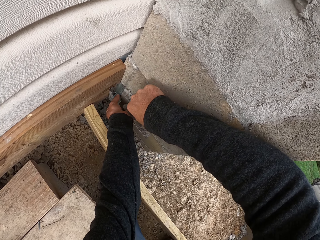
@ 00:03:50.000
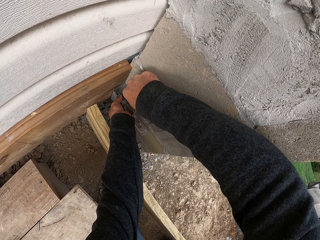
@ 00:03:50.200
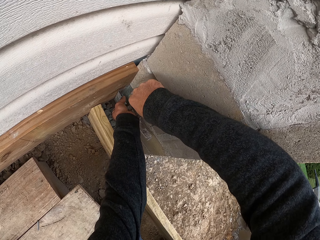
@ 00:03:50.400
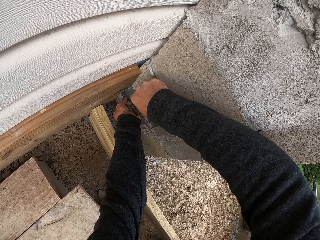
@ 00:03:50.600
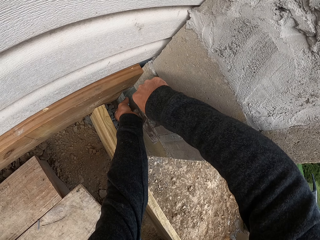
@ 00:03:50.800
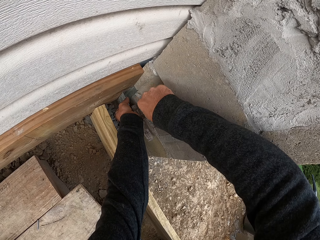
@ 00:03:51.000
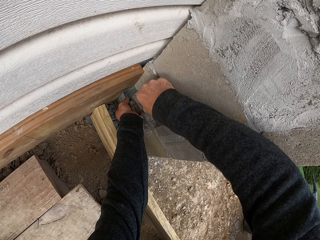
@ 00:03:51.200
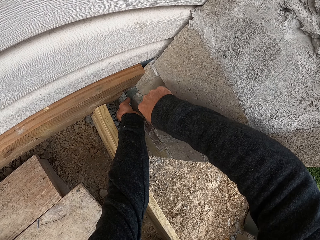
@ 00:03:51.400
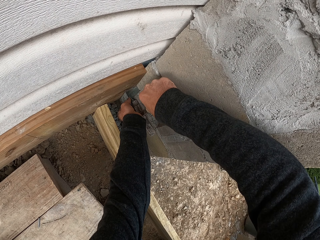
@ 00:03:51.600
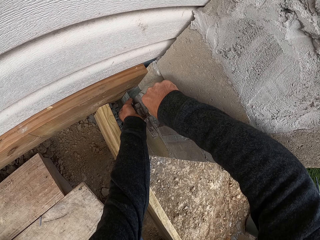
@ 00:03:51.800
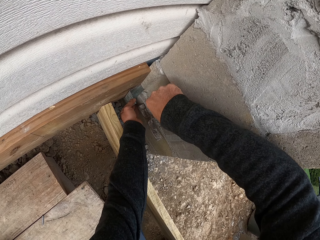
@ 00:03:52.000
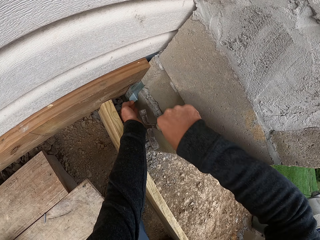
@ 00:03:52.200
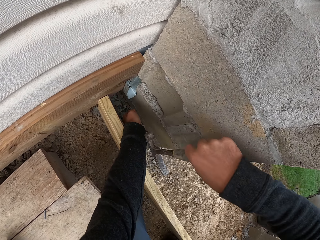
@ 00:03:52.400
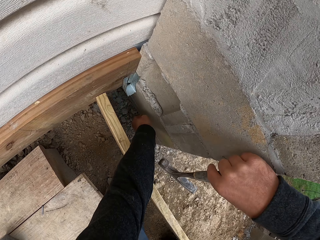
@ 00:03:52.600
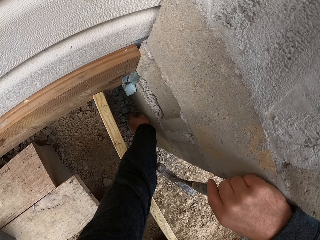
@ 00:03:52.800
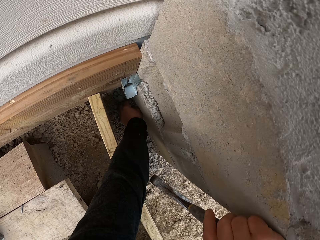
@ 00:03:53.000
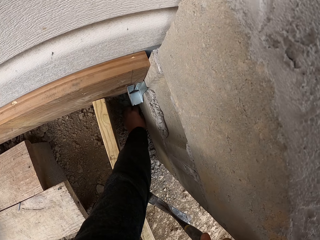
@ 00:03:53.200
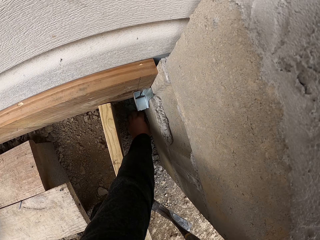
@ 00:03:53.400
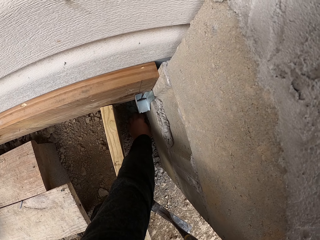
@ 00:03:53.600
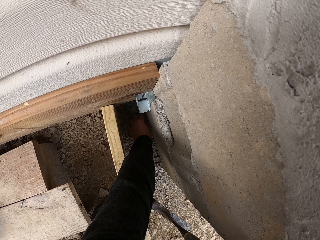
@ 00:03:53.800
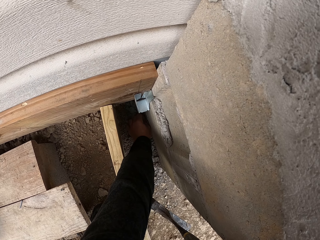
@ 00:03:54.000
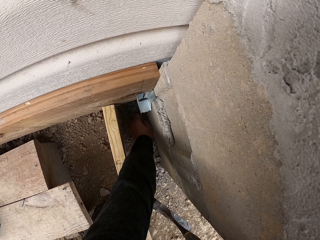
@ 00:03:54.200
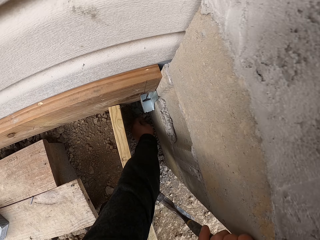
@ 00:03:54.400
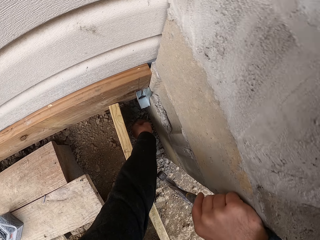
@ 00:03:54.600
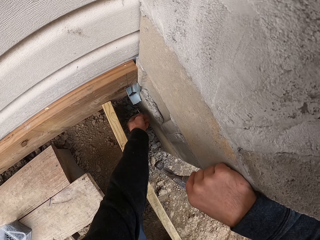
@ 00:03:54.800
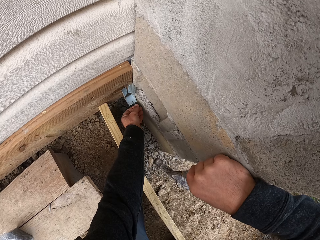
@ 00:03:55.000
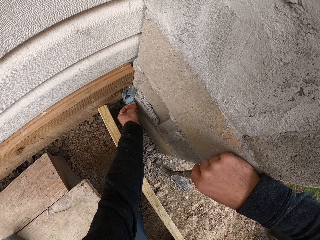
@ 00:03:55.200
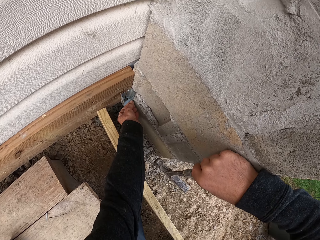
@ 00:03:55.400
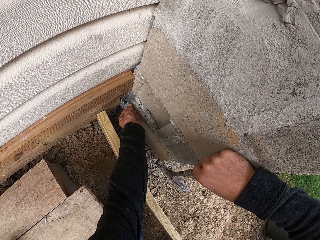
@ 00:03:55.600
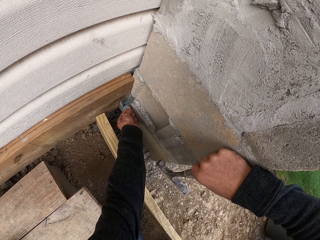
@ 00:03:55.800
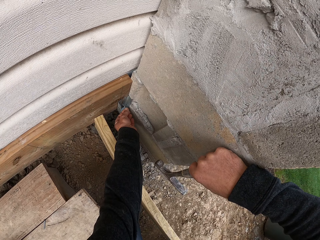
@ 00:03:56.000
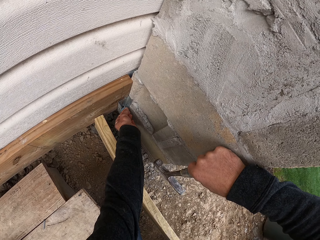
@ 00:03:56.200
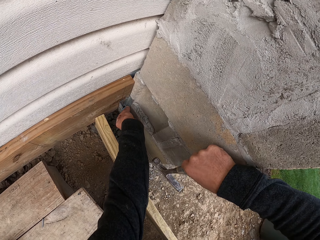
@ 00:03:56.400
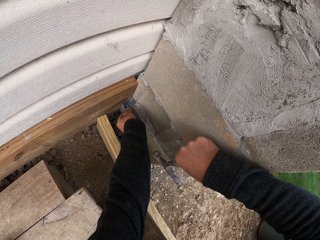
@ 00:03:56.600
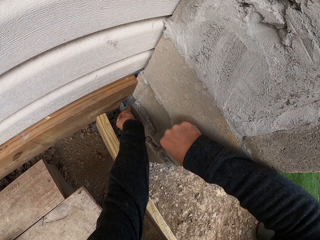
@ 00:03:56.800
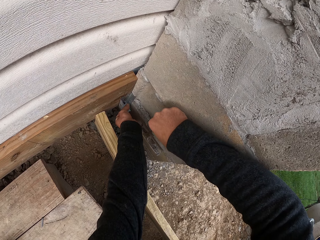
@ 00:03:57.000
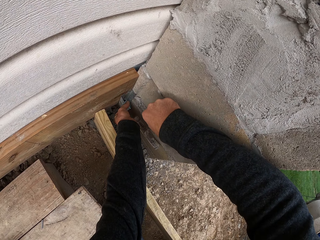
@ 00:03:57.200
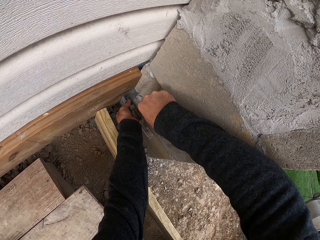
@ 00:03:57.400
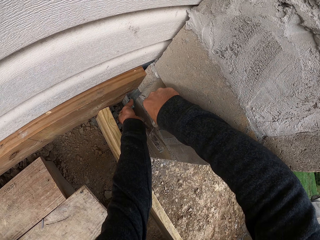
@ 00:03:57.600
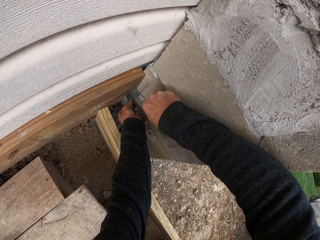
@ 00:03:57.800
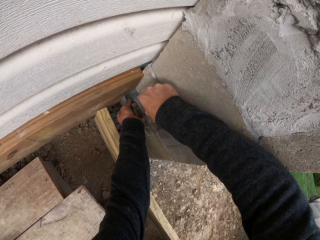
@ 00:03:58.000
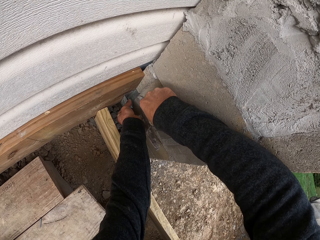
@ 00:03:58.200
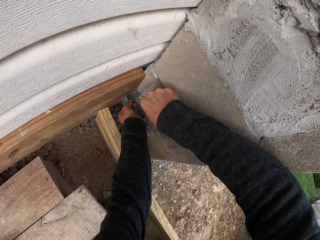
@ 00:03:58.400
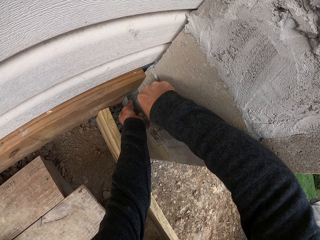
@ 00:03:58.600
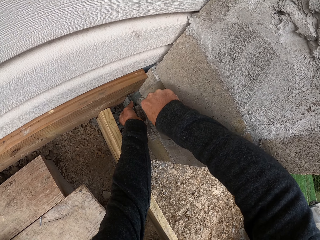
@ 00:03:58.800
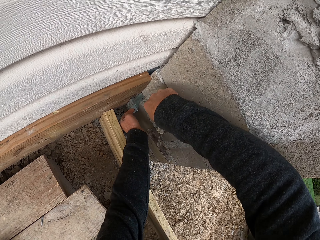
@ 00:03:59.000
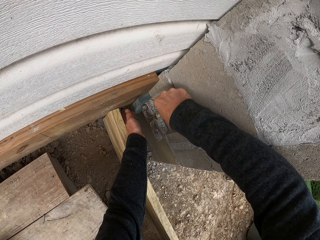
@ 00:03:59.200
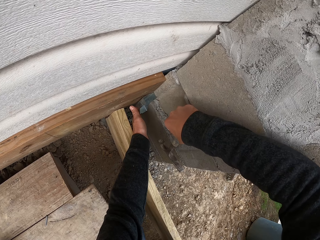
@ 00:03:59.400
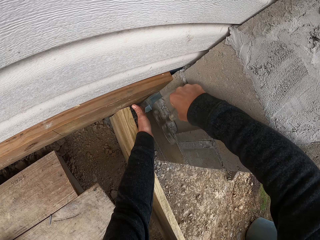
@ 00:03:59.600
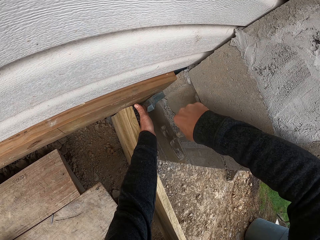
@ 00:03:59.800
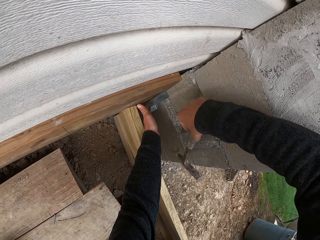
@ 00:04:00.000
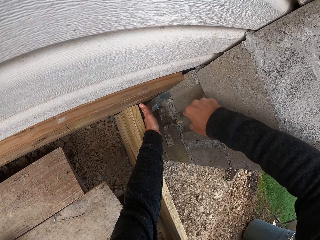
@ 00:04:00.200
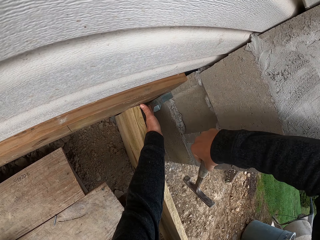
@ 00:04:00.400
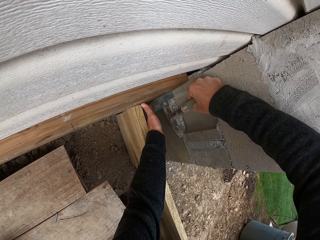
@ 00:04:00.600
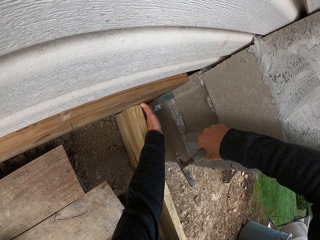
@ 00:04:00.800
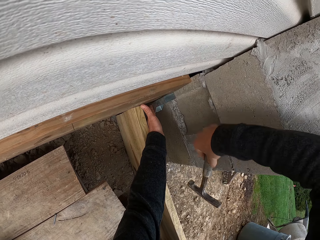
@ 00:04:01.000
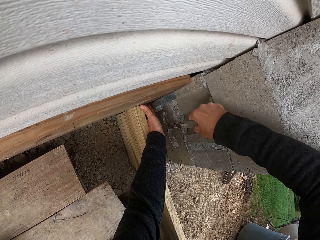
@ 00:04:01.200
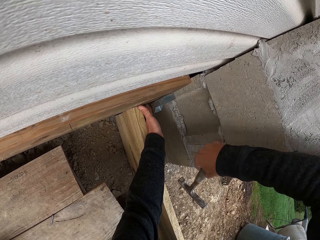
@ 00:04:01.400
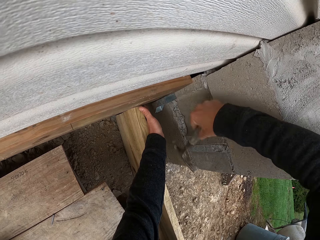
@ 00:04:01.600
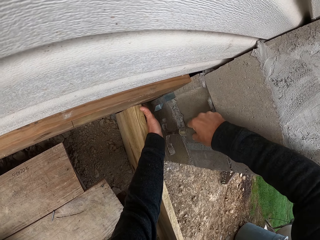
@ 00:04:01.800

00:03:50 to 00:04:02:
The camera wearer hits a nail into the wood. They put the nail on the hinge. They pick a nail from the ground. They hit nails into the wood.

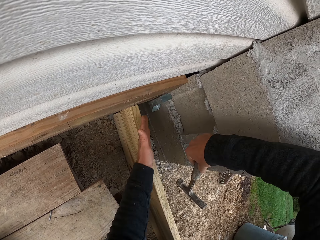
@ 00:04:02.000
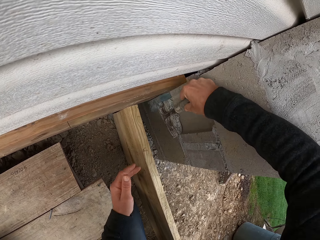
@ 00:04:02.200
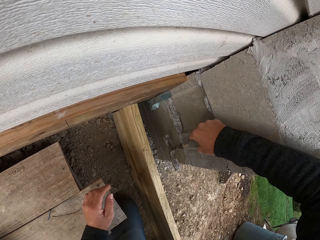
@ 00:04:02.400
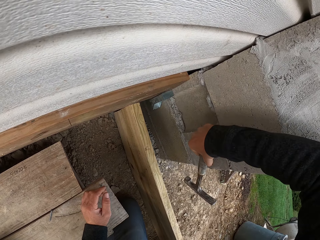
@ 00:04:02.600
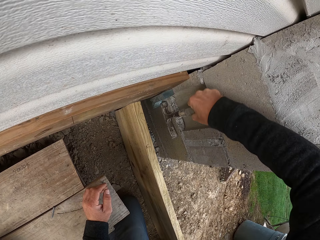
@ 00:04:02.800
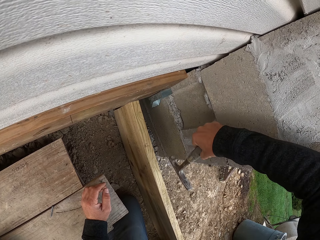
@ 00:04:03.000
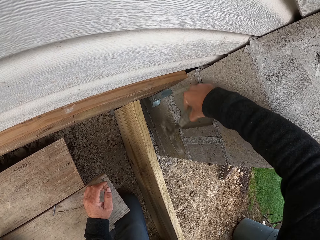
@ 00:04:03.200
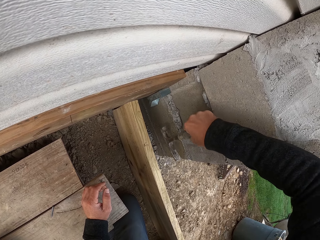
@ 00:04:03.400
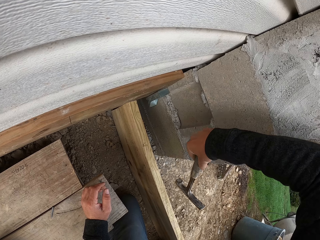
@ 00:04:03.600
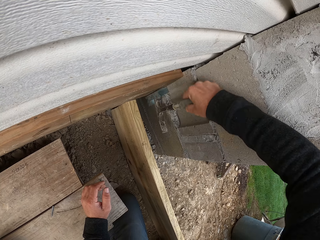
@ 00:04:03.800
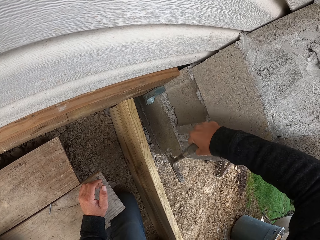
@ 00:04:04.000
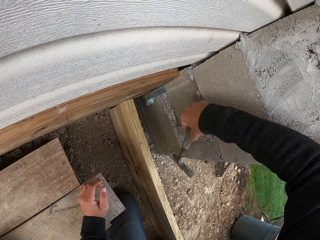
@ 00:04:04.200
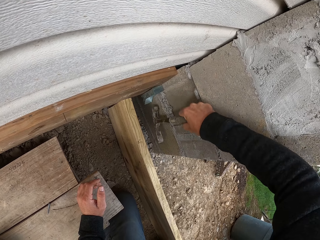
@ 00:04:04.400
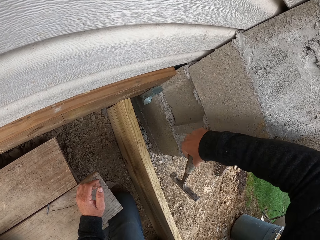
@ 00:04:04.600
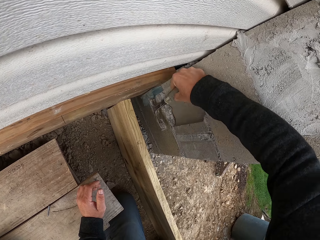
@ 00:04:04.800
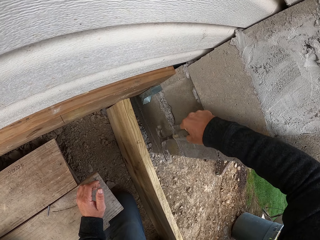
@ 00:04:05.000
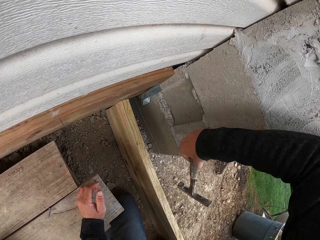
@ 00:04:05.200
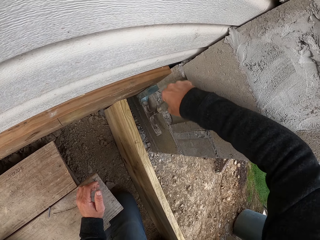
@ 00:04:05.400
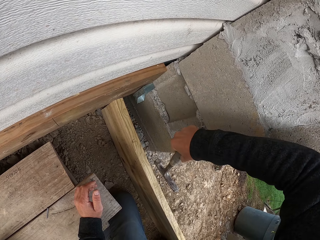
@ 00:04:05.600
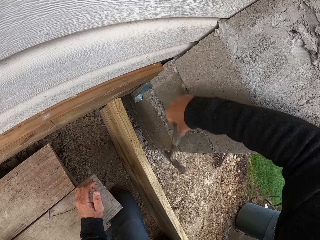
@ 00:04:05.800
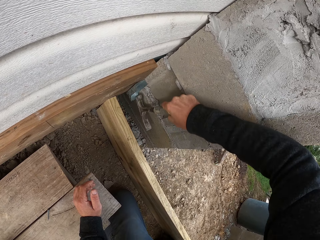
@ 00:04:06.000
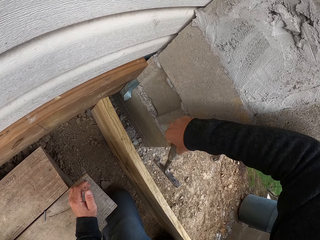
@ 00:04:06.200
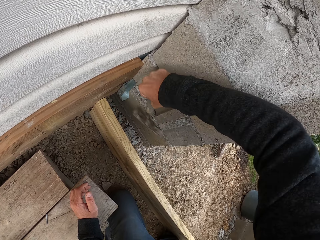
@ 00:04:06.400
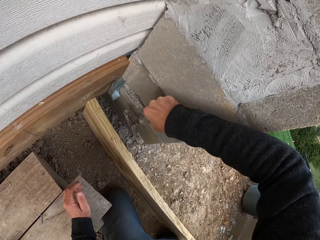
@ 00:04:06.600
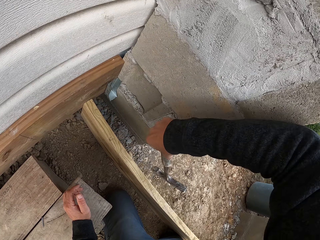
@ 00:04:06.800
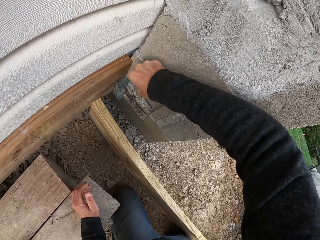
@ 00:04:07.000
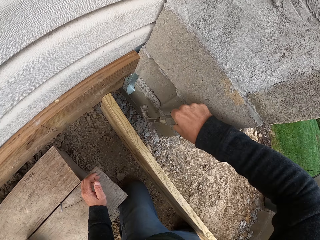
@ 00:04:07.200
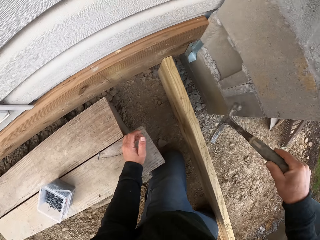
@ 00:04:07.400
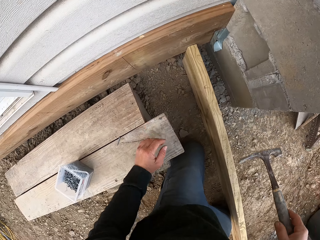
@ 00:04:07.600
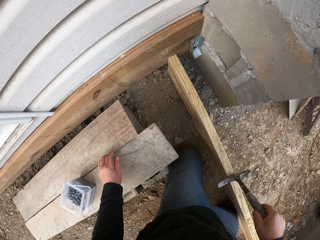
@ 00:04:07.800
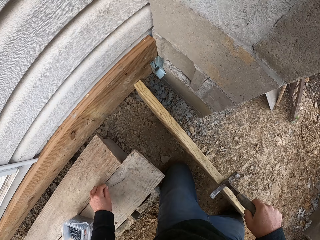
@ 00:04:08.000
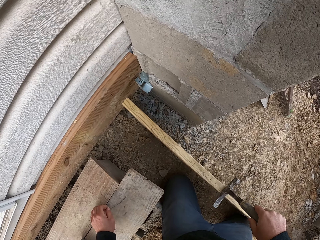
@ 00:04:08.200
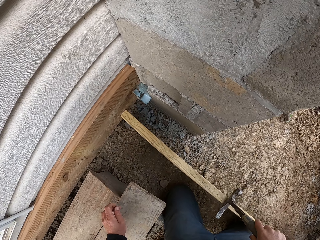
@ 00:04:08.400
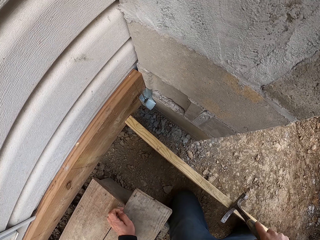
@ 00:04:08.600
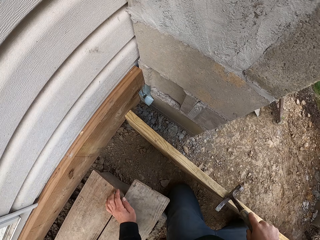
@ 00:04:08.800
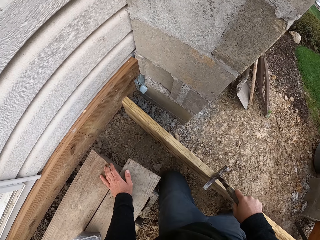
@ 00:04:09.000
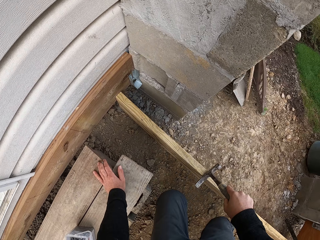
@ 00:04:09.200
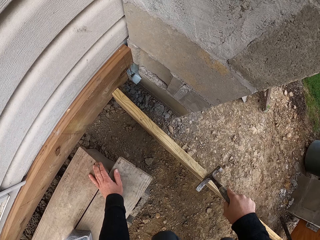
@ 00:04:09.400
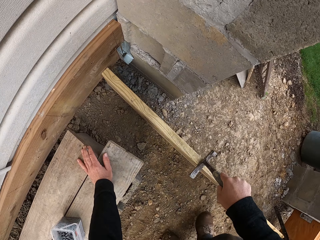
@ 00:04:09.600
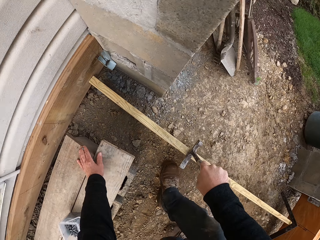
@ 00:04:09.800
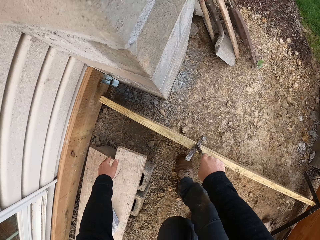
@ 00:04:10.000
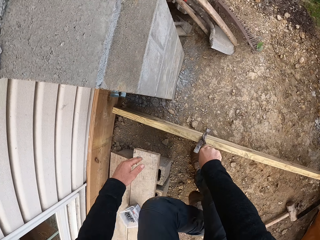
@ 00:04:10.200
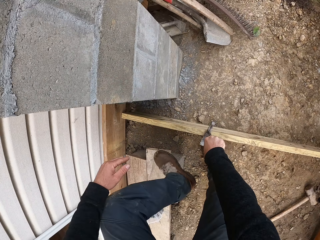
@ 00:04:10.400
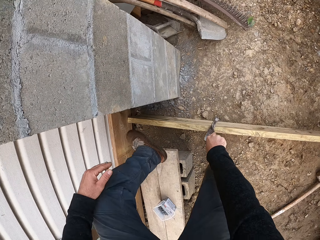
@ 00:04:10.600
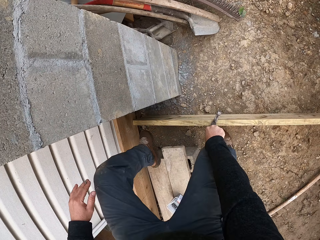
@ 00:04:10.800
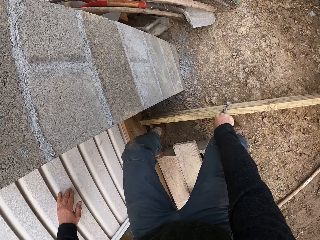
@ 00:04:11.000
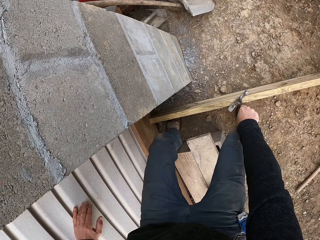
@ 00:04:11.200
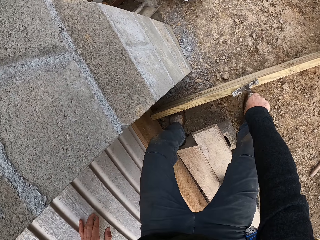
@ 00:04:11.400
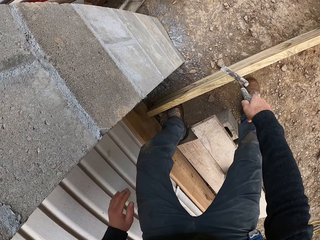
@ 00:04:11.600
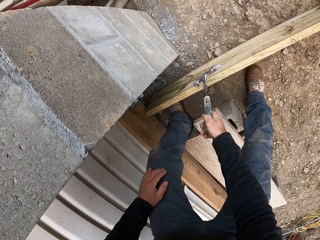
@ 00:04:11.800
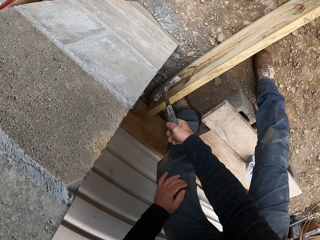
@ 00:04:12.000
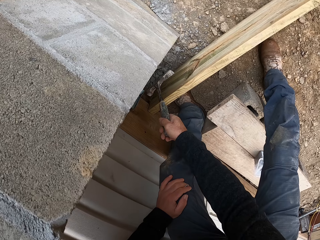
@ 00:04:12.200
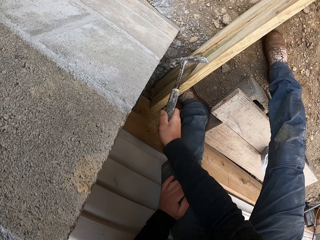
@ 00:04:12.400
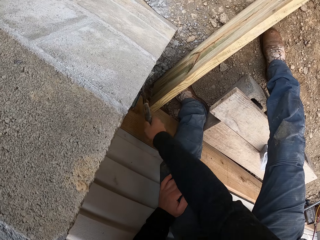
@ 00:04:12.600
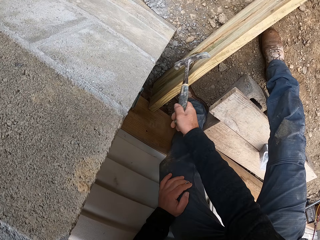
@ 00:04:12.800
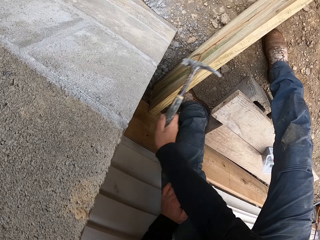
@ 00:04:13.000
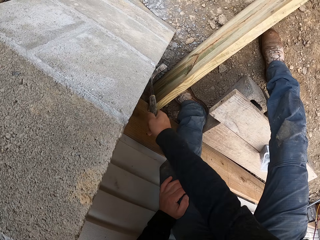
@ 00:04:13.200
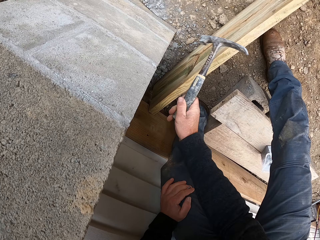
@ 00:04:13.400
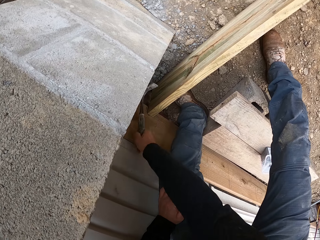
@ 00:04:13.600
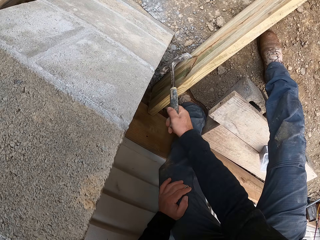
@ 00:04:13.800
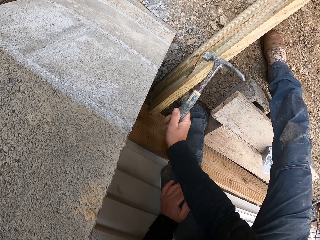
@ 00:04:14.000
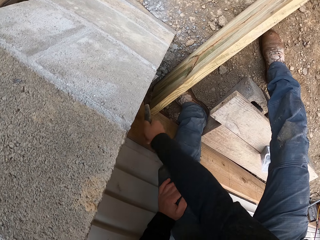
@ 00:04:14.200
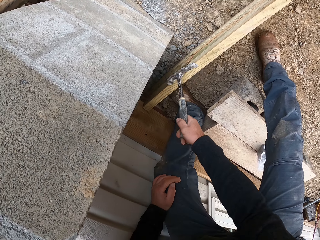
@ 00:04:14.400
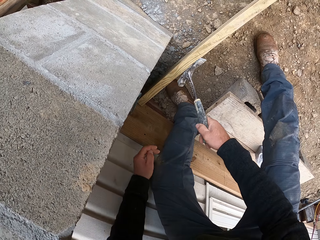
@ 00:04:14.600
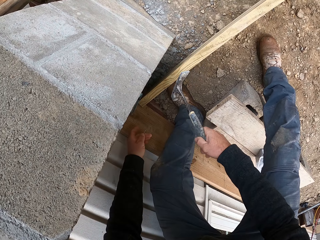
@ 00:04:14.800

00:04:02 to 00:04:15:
The camera wearer takes a nail. They hammer the nail.
